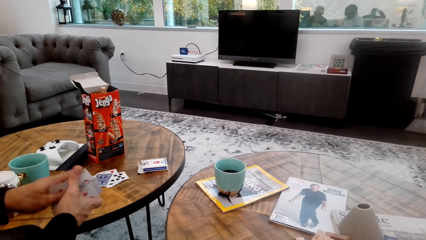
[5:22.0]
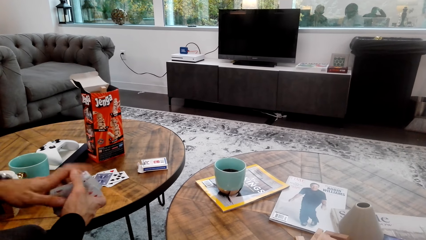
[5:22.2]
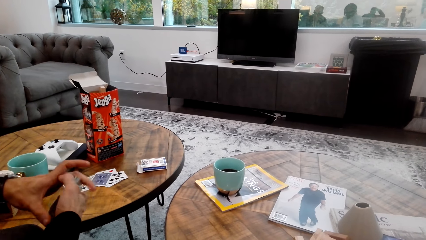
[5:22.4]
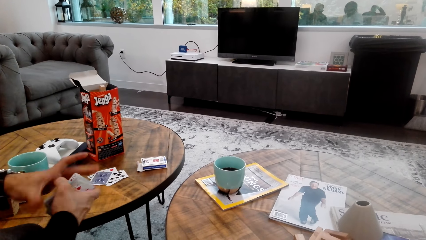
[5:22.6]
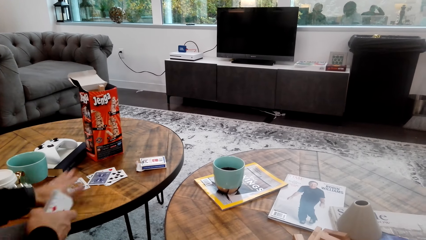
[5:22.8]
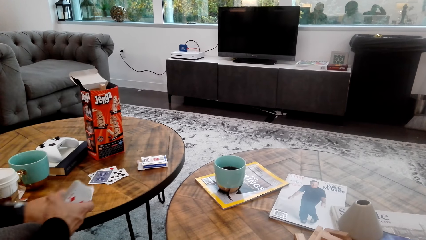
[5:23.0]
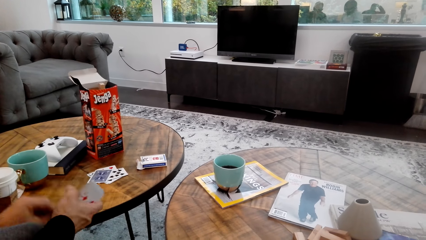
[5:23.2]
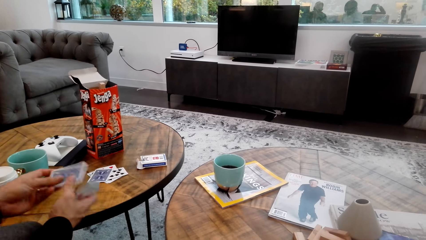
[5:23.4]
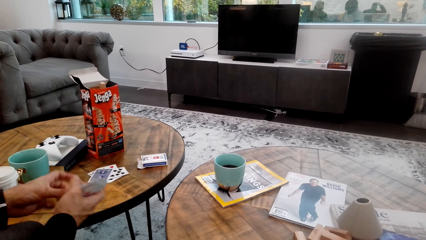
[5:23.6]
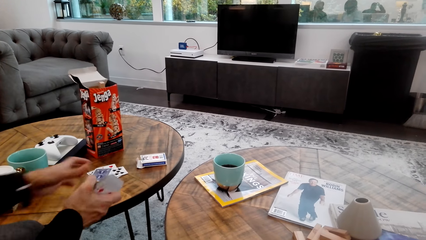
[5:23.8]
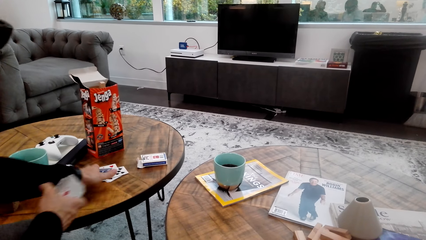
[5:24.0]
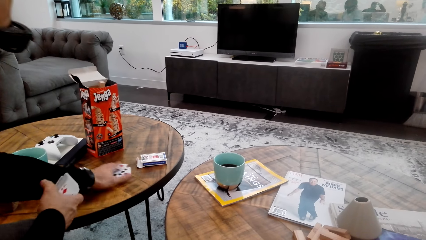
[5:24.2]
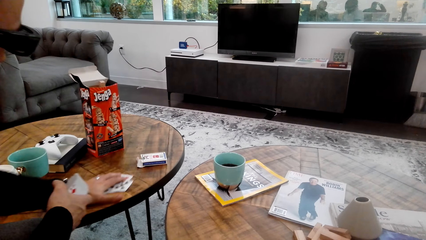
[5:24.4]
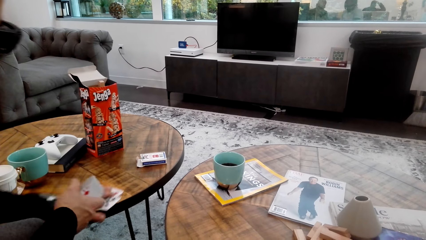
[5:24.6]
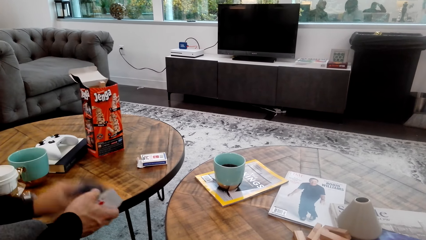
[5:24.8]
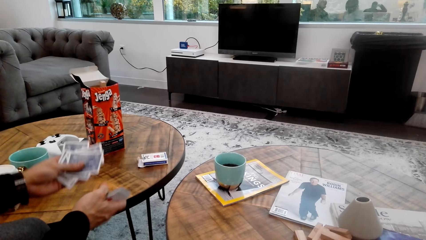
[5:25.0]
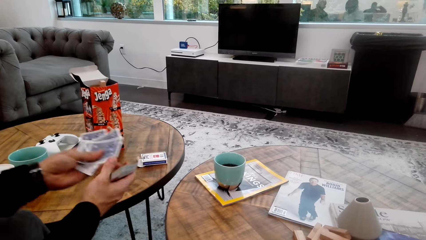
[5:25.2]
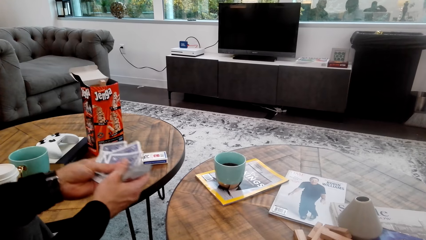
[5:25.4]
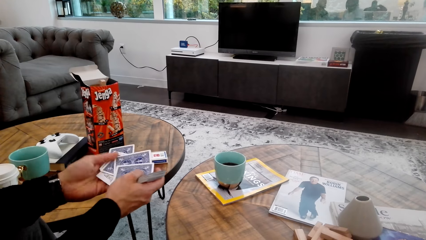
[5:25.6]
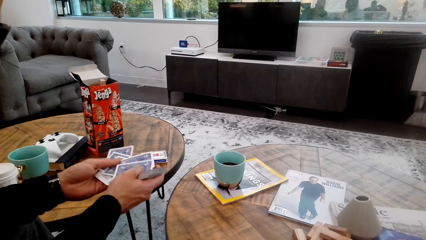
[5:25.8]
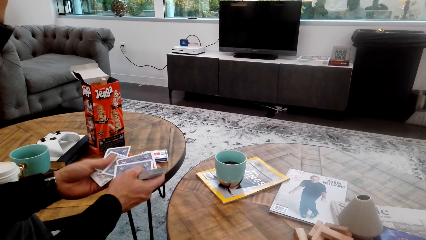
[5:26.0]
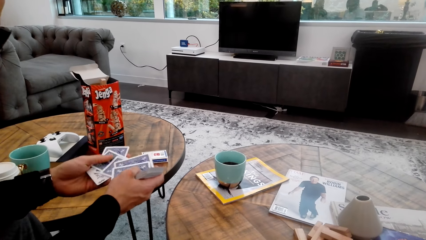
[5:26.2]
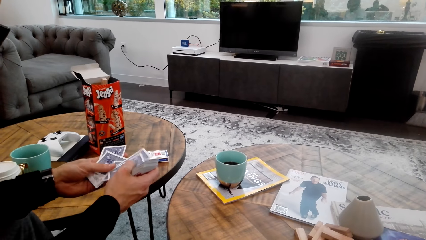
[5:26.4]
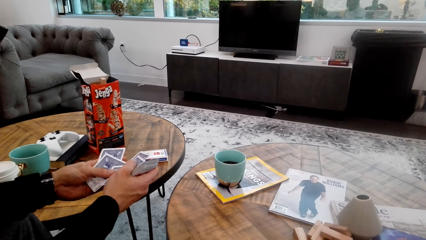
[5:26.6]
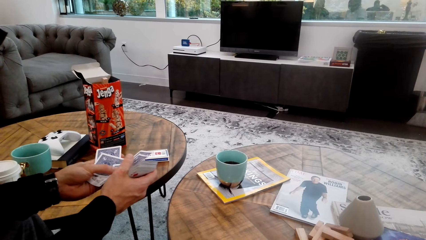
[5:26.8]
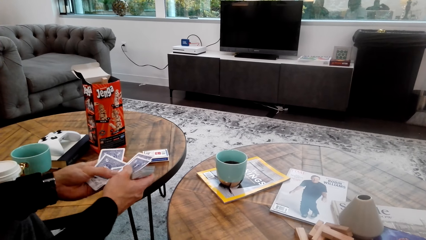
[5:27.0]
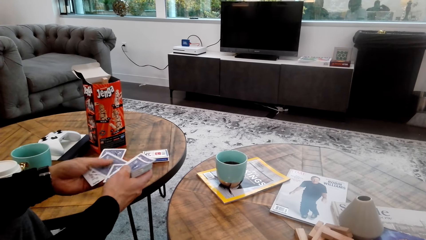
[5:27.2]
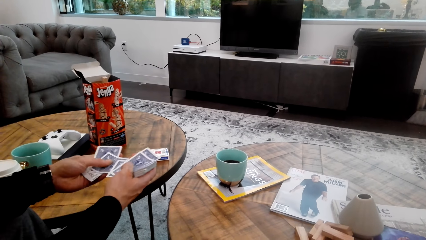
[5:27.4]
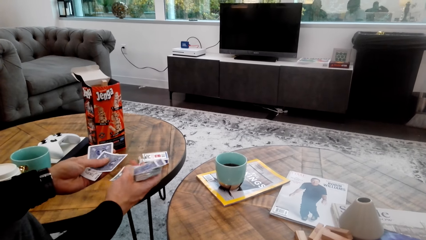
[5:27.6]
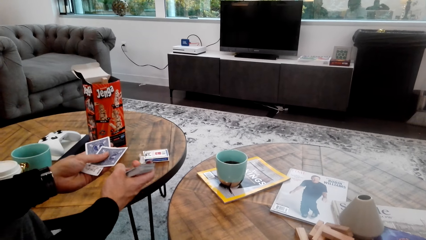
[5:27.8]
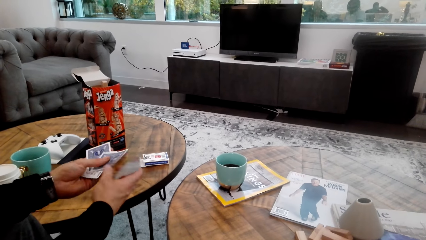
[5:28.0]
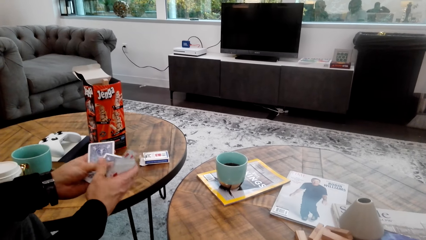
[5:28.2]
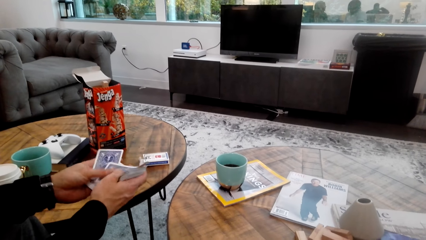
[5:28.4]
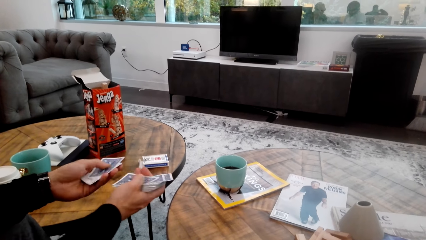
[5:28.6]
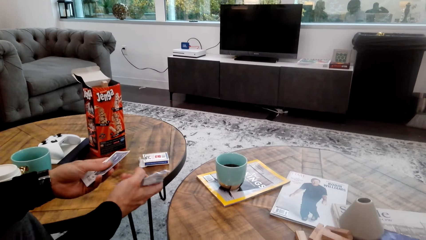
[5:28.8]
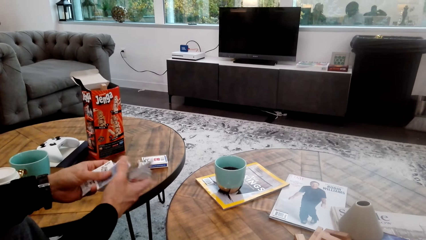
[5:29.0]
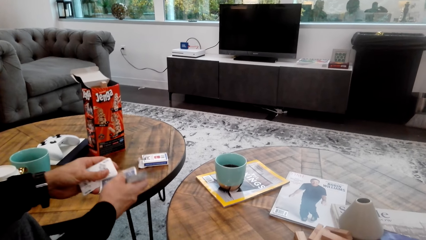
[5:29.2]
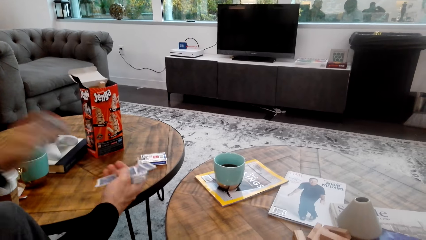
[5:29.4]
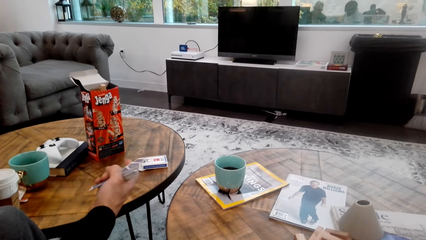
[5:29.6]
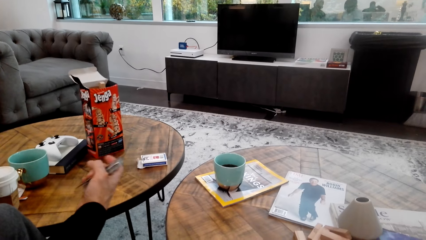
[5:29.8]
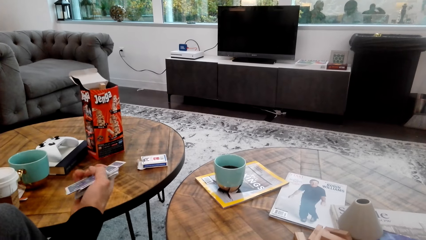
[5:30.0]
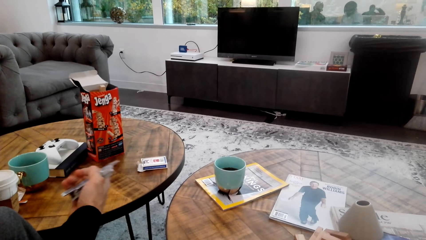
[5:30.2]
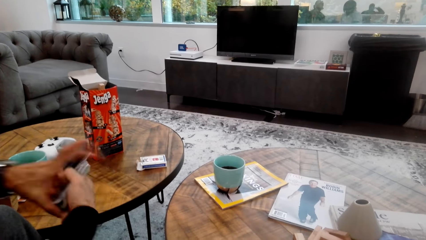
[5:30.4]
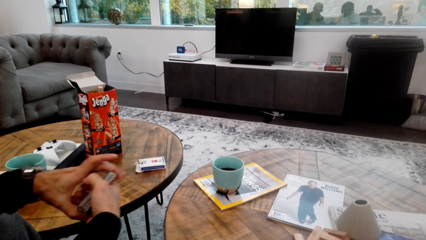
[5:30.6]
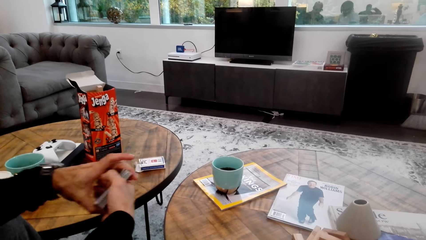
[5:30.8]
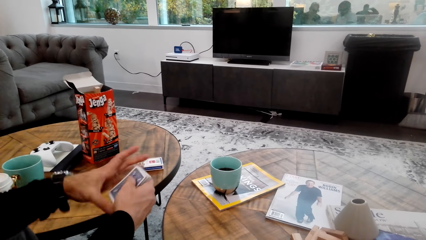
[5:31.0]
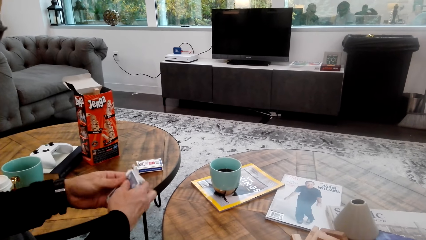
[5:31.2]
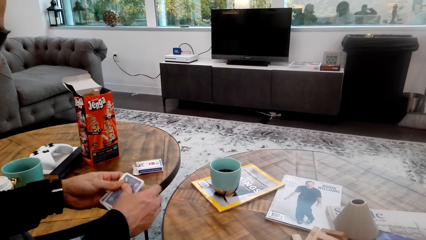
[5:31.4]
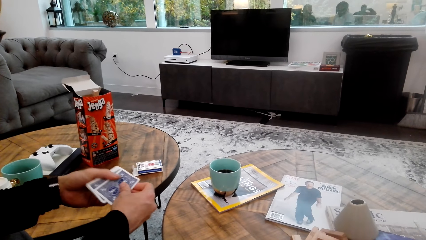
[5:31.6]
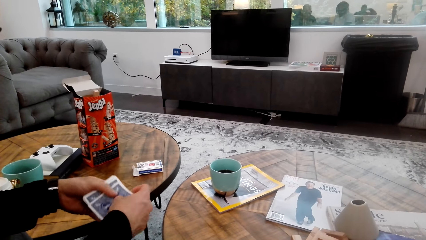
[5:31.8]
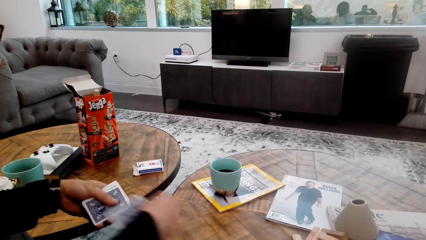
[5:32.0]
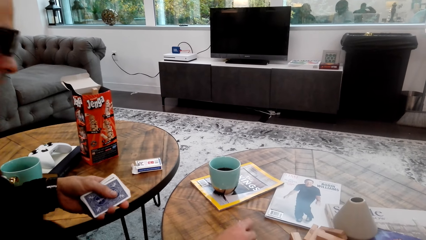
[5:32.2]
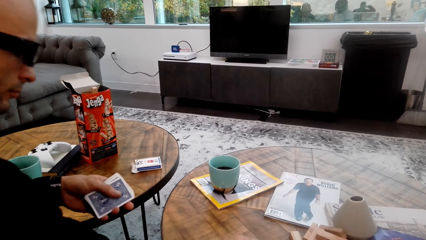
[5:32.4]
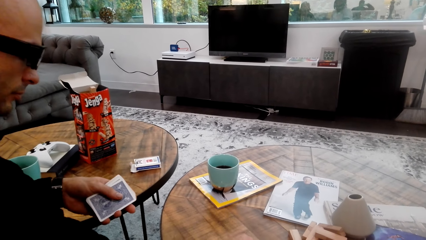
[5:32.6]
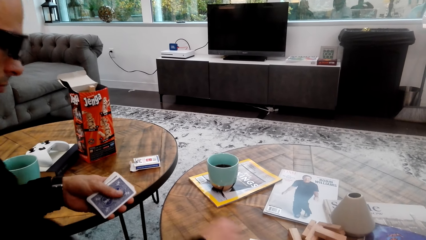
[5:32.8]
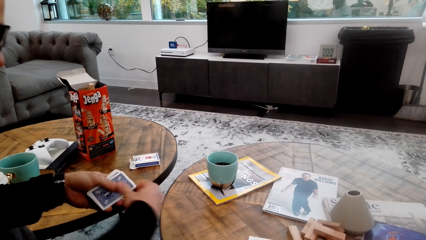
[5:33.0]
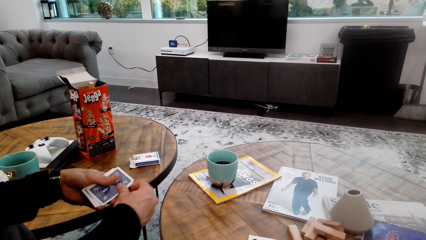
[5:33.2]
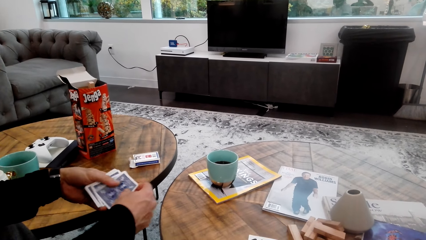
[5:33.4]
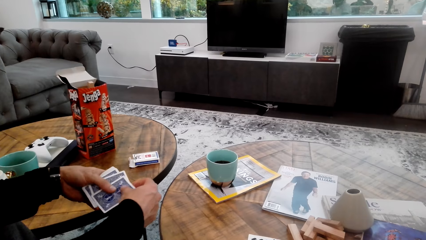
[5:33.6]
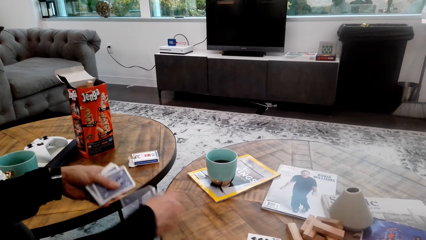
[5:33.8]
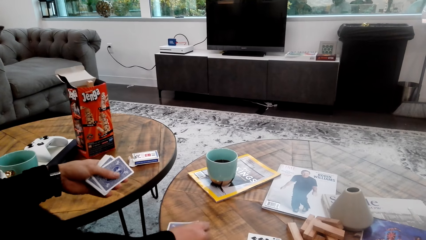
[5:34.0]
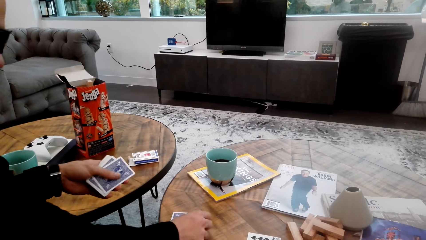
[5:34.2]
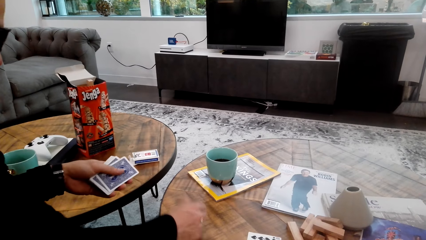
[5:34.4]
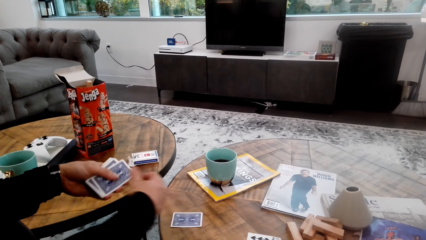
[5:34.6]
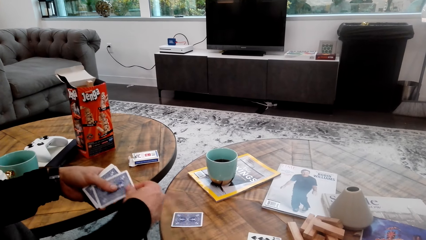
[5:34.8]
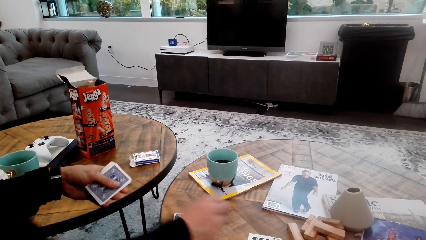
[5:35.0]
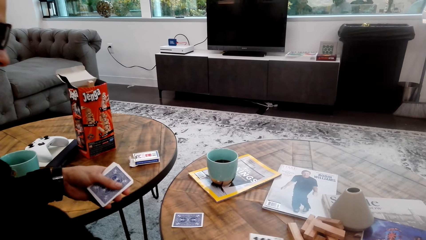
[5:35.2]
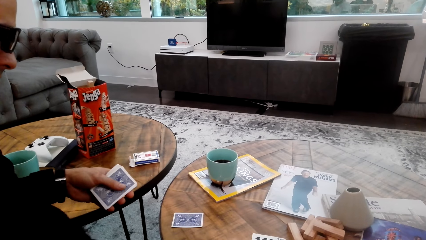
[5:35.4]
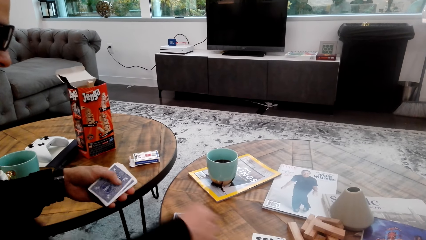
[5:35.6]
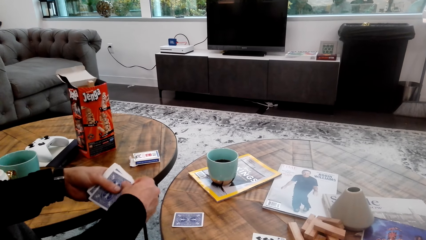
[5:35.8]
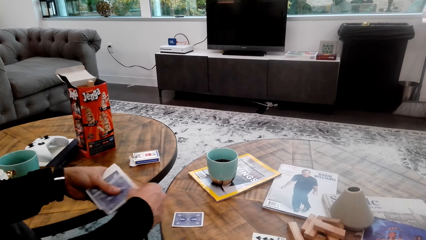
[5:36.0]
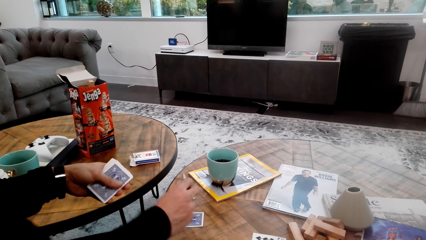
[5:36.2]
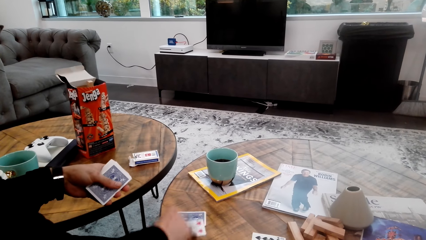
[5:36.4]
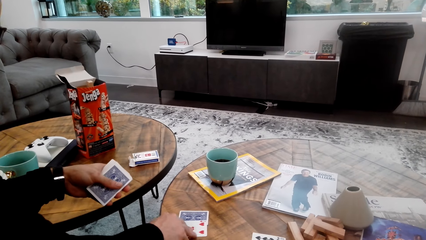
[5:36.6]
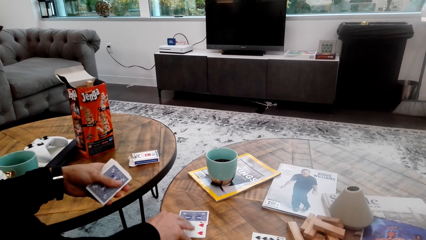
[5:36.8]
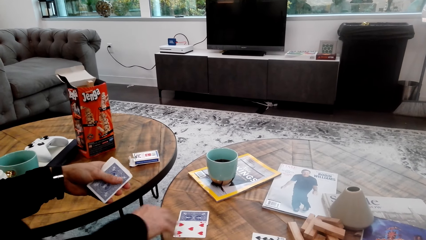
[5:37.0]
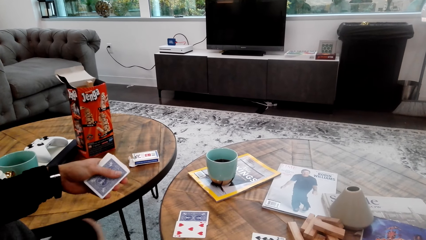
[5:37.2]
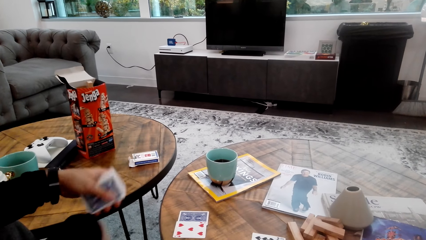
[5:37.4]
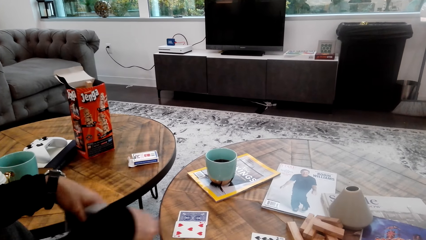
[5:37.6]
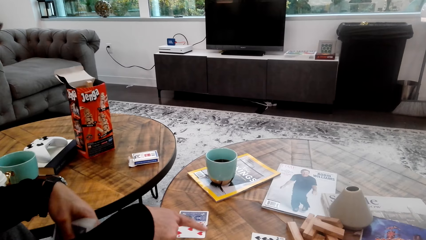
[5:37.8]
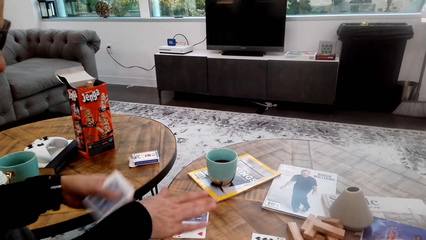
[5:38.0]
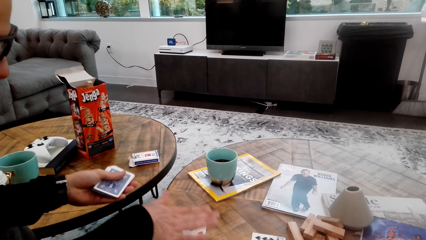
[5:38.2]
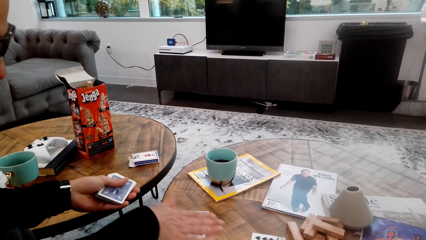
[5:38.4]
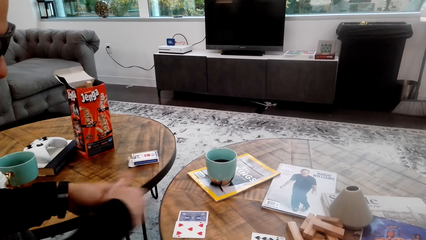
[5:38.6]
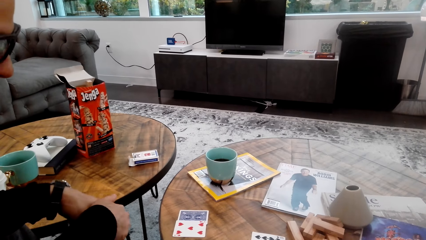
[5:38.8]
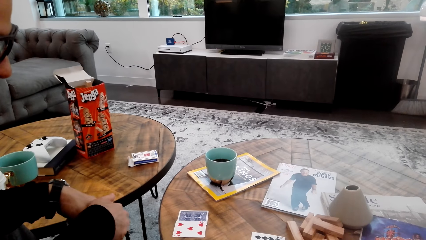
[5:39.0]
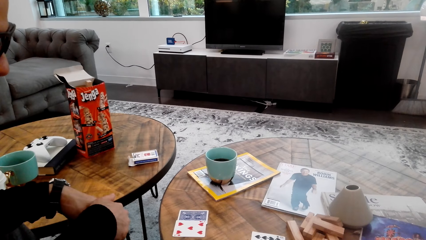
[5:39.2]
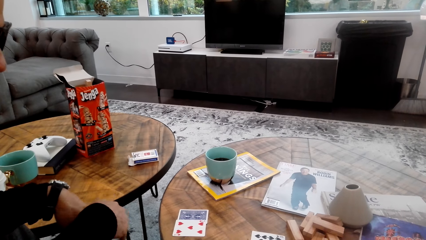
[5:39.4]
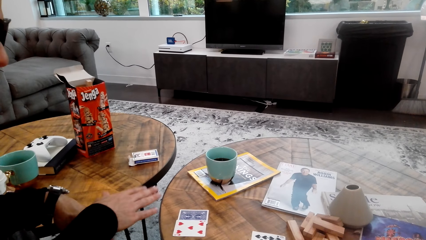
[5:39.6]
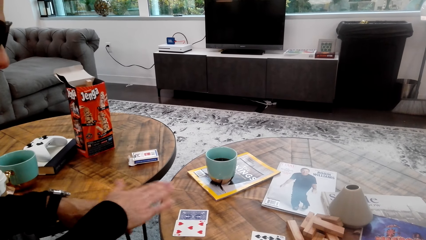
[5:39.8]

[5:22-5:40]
A man collects playing cards. The man holds playing cards. The man places the cards on the table. The man gestures out.
